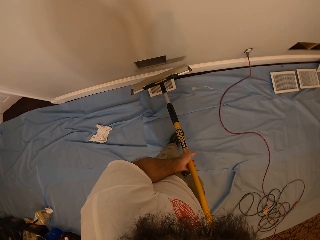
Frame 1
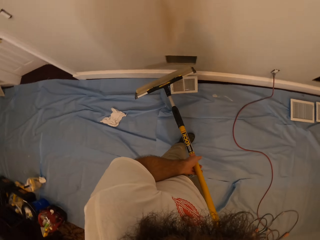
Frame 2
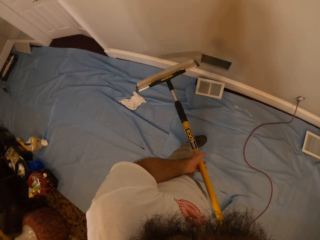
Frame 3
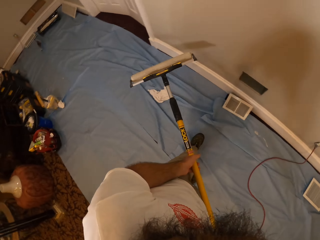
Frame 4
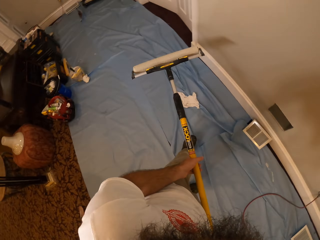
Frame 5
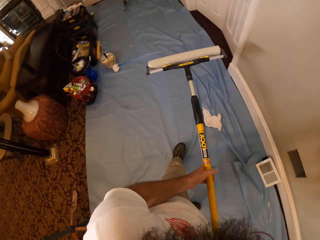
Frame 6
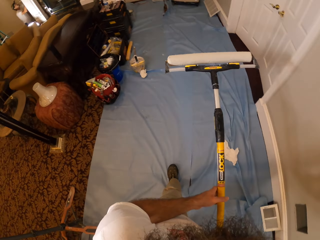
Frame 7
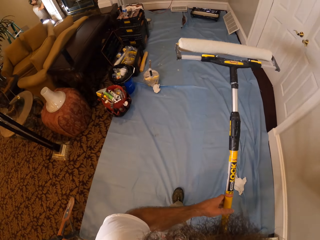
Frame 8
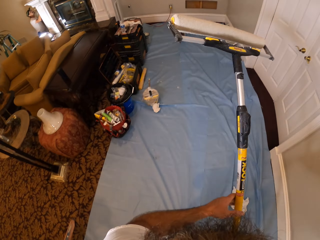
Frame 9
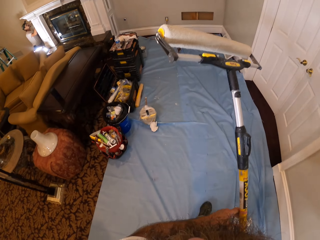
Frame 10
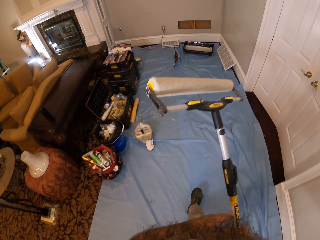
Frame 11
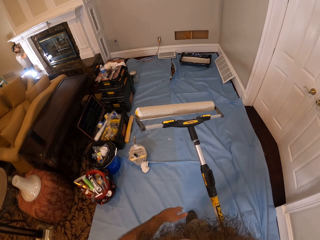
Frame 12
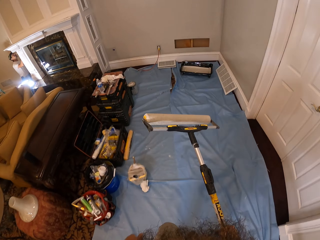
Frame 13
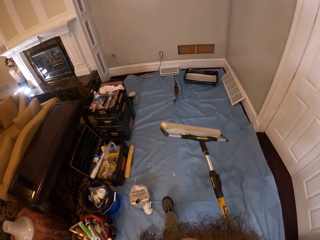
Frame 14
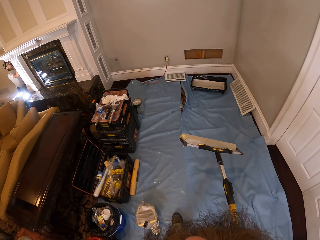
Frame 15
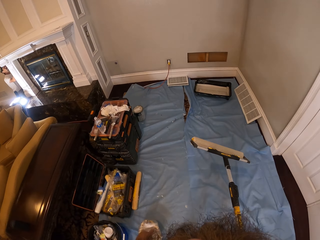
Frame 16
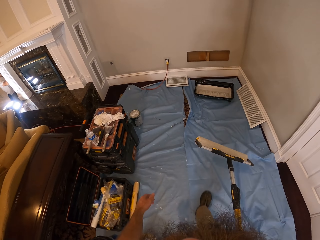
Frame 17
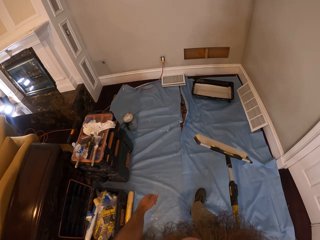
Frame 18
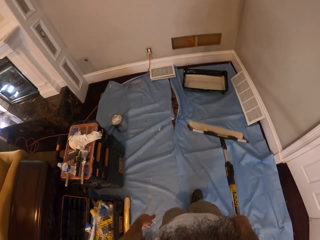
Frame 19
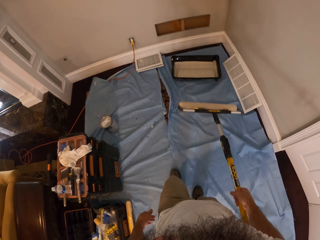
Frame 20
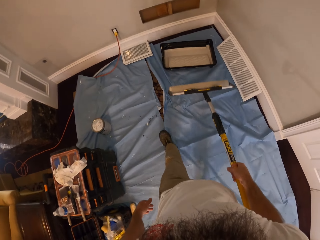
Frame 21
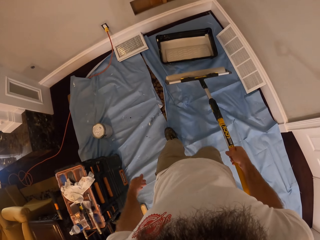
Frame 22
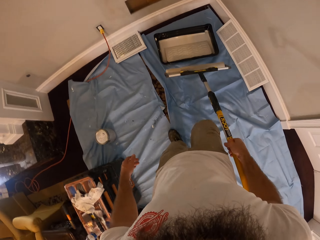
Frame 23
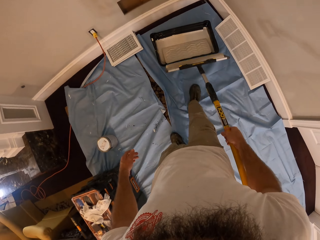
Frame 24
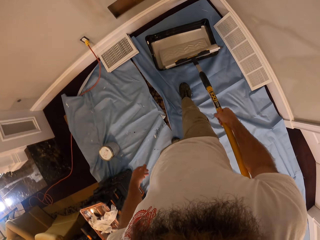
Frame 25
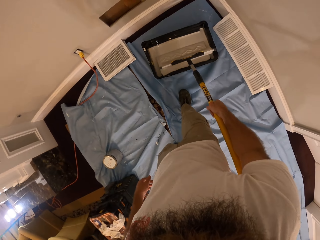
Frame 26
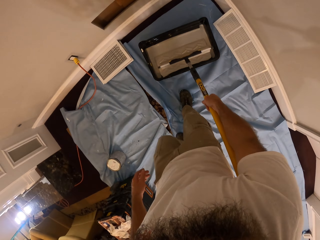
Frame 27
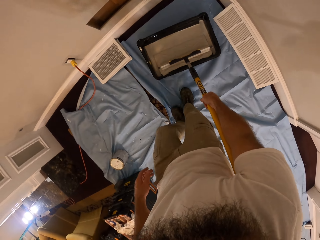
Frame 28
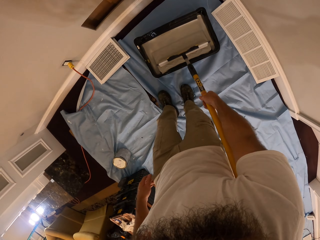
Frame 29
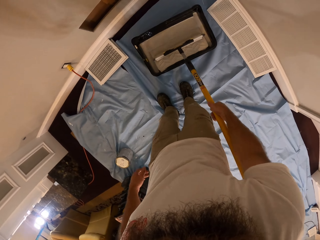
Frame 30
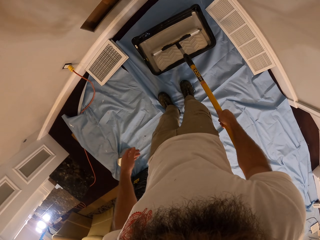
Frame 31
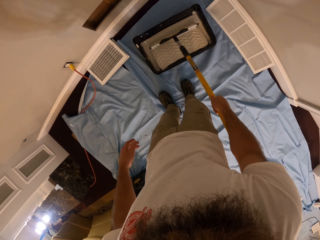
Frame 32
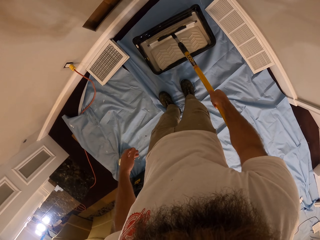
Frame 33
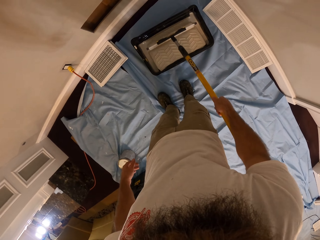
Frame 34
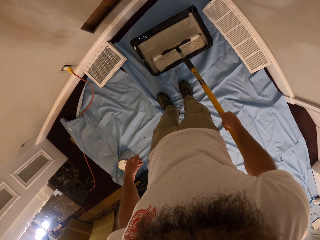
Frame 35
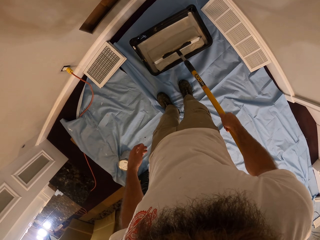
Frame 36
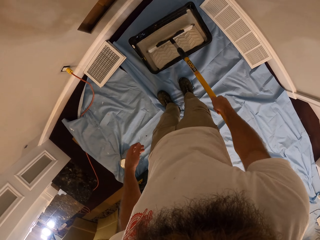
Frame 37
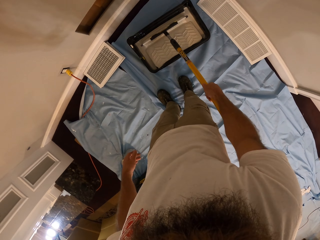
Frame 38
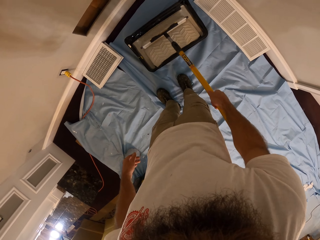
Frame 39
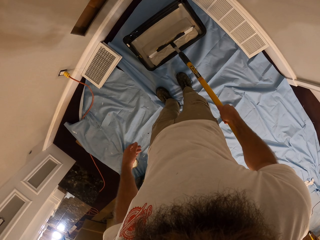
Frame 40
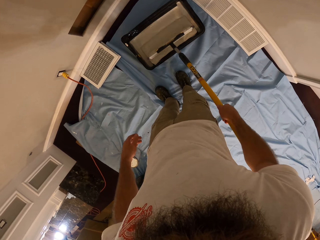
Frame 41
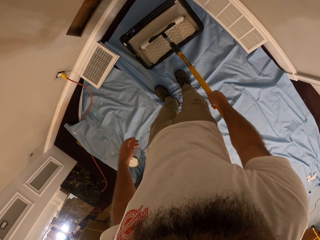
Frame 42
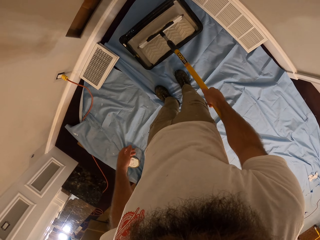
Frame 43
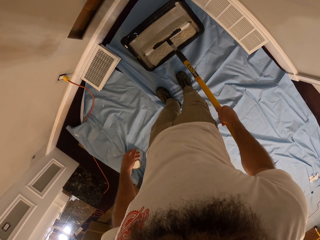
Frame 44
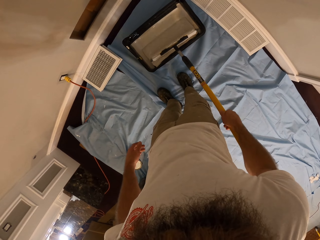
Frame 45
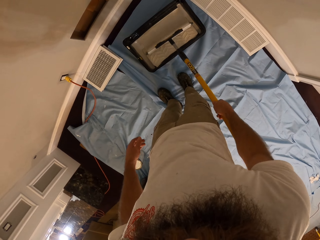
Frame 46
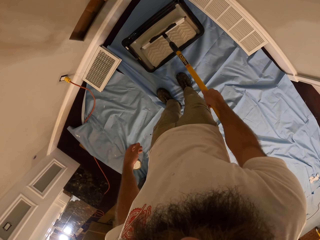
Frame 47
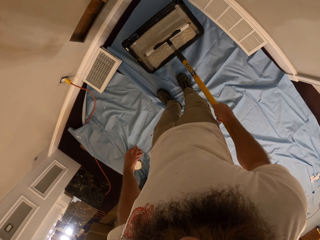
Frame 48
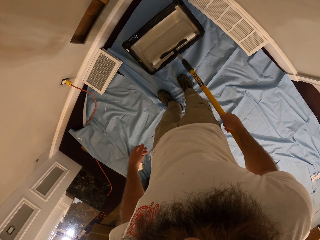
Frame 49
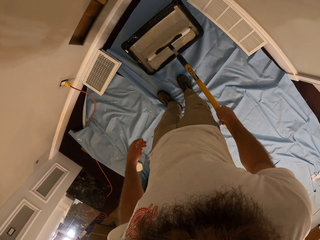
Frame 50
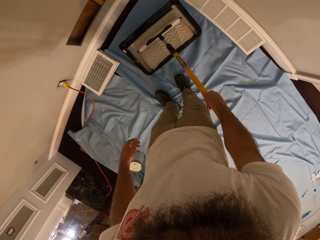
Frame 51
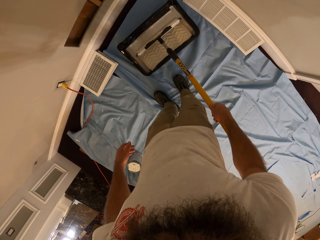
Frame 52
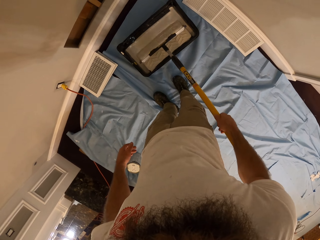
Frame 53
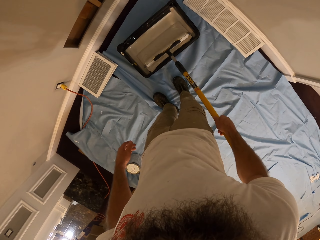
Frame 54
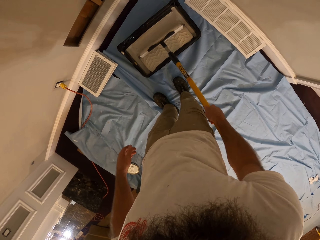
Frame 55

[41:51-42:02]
The camera wearer walks towards a paint bucket. He walks around the room. He holds the roller brush with his right hand. He dips the roller brush in his right hand into the paint bucket on the ground. He rolls the roller brush in the paint bucket.

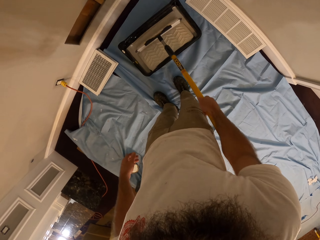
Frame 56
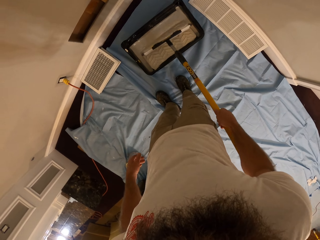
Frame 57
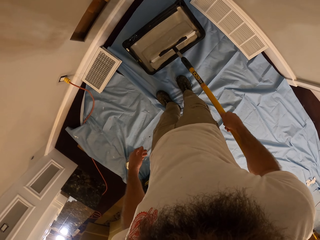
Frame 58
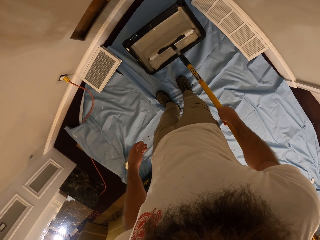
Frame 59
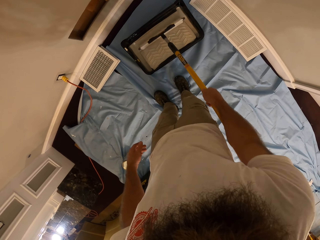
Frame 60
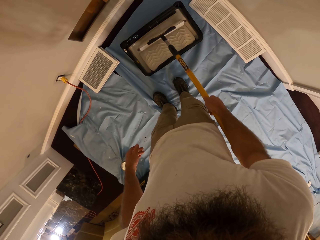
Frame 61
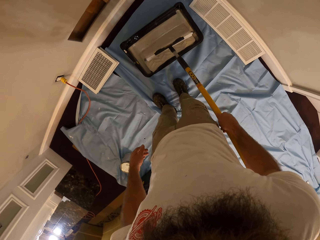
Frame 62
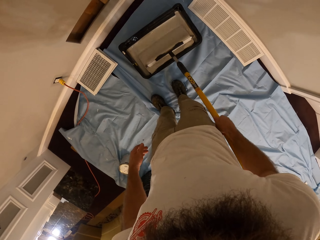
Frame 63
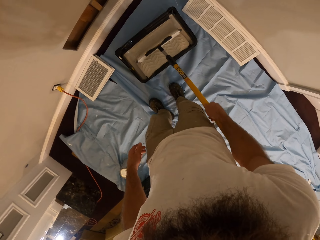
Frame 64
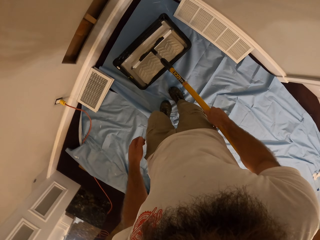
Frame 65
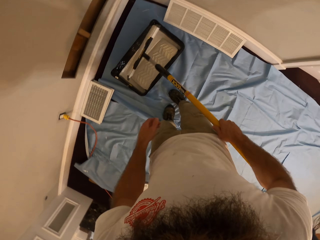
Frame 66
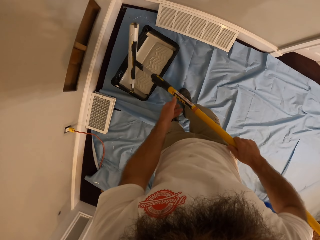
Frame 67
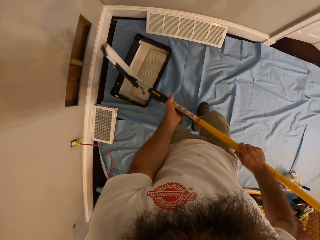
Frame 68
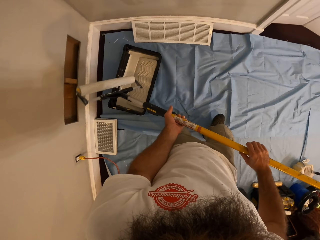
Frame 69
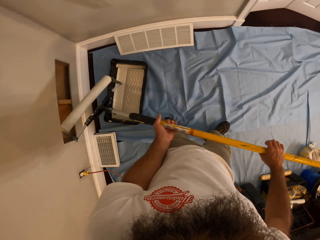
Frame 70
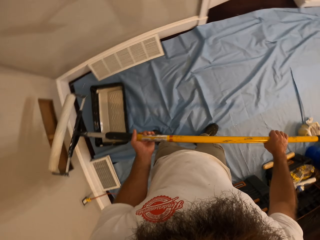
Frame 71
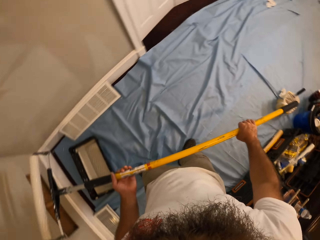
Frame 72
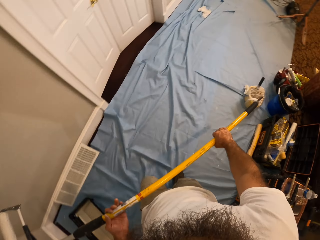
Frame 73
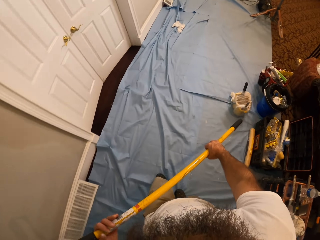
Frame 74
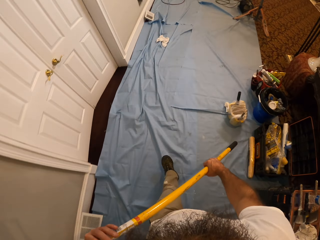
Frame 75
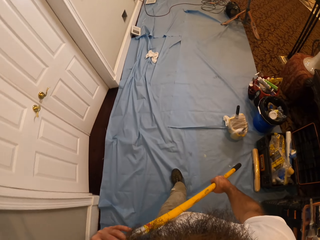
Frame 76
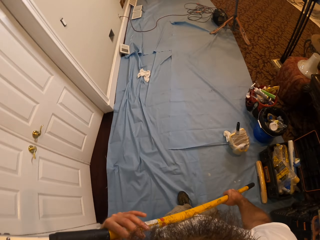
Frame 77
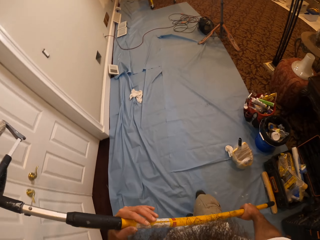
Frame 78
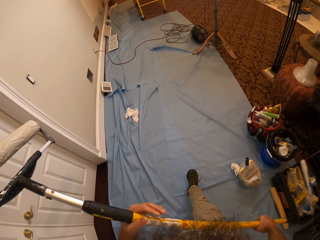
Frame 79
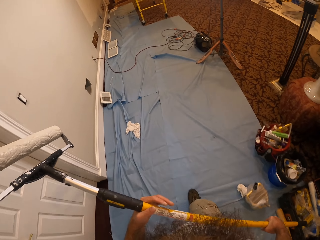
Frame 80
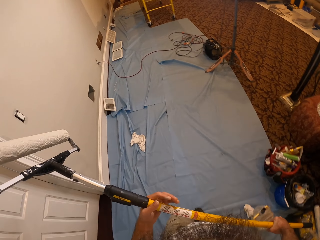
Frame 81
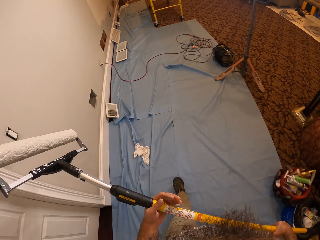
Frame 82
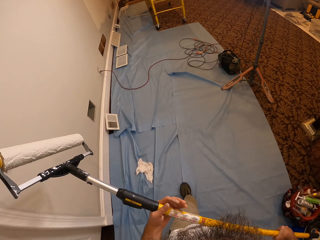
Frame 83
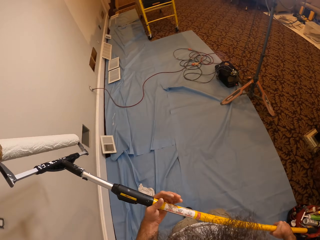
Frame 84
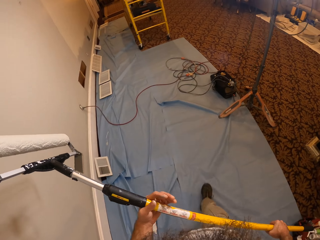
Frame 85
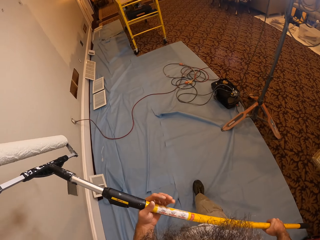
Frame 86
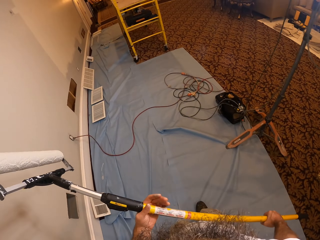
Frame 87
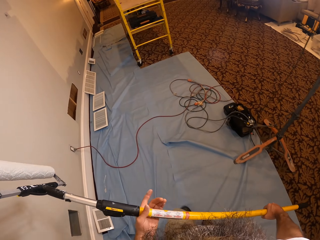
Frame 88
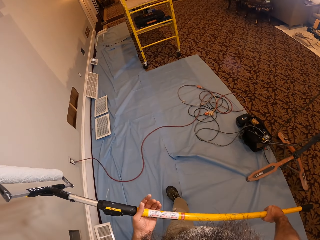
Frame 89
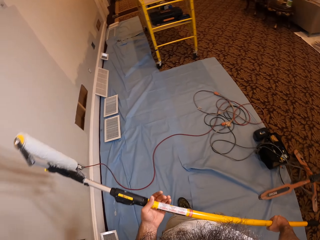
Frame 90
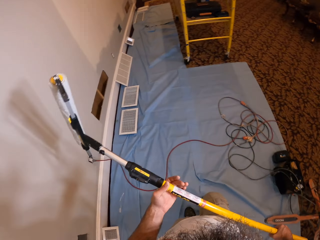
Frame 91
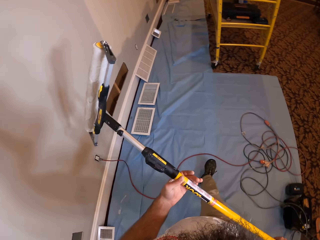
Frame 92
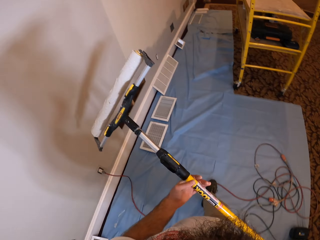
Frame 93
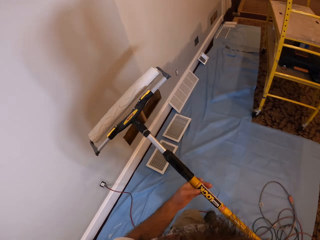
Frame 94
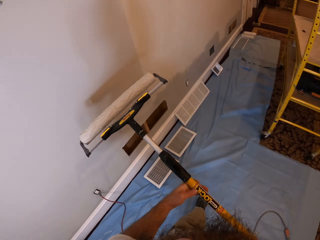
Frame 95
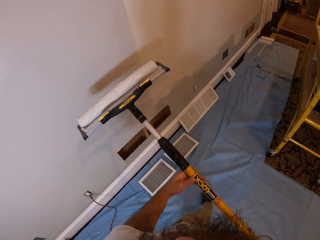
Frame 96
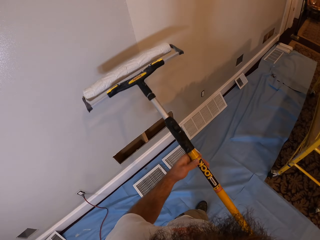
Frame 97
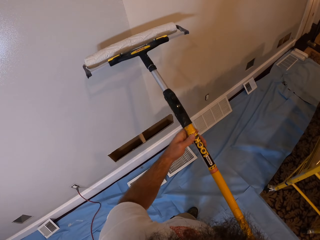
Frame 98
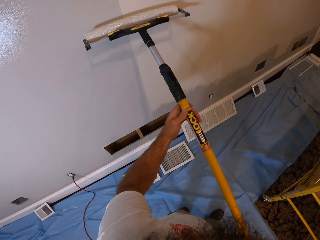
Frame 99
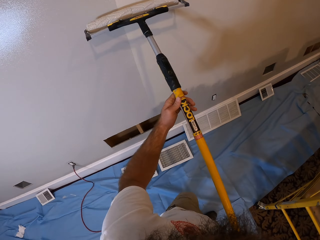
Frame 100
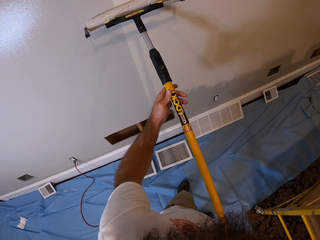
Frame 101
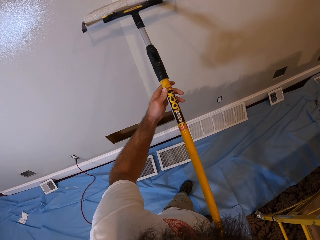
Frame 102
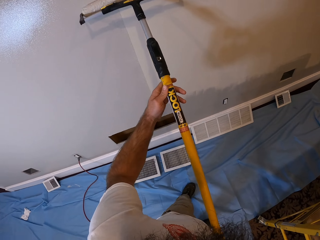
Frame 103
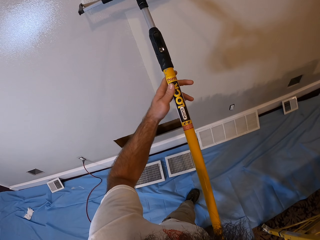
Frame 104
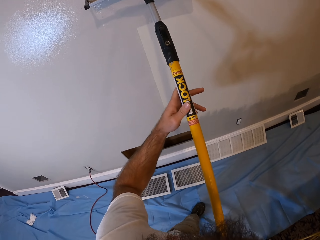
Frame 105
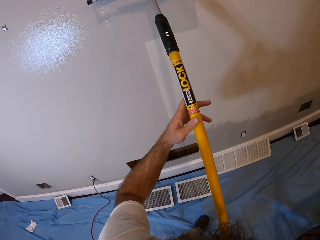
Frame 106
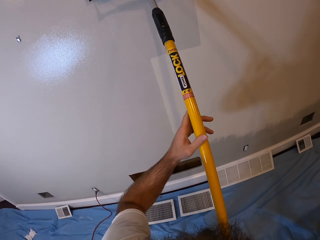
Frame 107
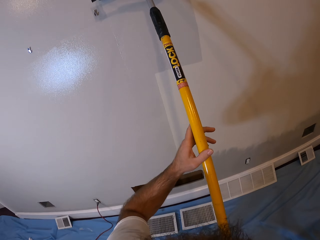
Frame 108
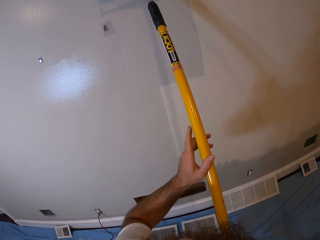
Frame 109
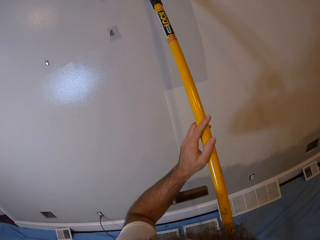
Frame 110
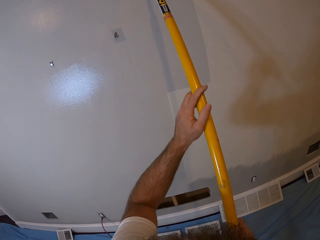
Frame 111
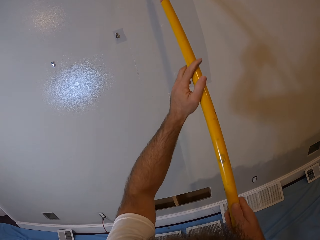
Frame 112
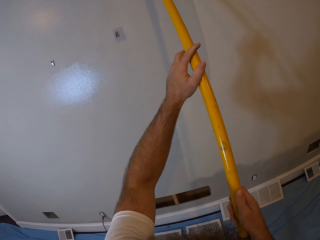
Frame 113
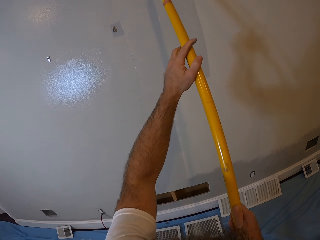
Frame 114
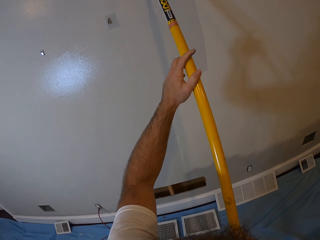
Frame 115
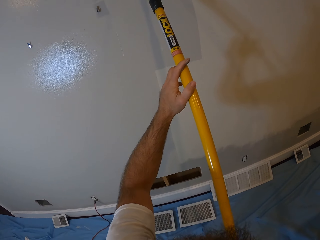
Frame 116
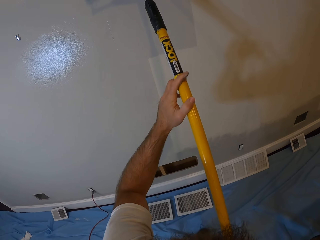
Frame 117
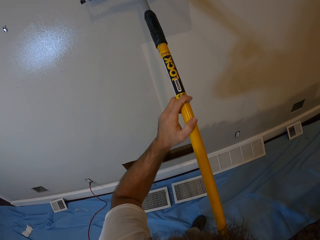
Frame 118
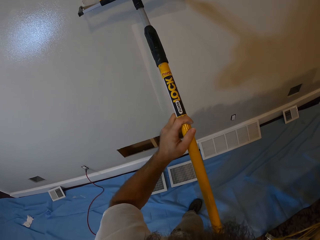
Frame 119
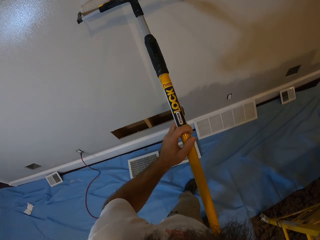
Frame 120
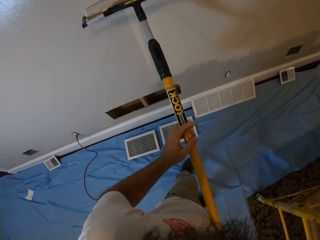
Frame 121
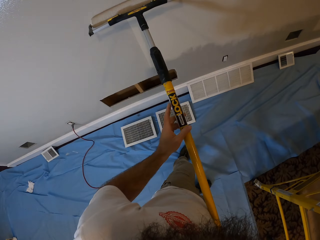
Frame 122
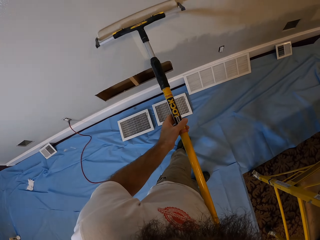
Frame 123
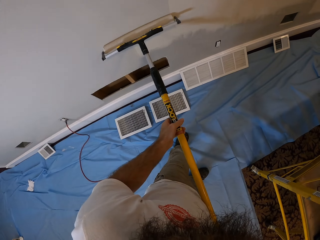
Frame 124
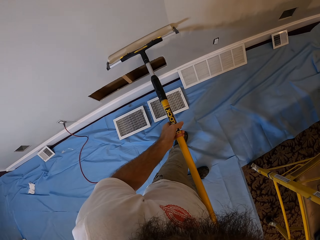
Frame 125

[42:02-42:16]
The camera wearer holds the roller brush with both hands. He walks away from the paint bucket. He walks around the room. He paints the wall with the roller brush in his hands.
